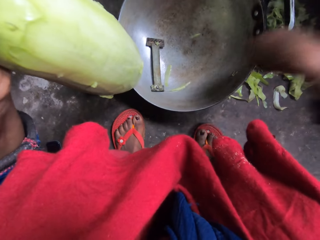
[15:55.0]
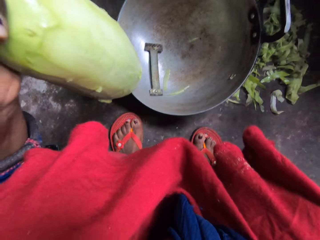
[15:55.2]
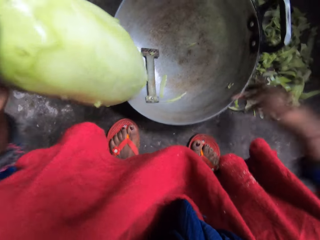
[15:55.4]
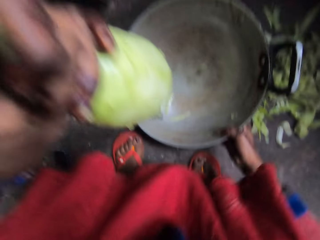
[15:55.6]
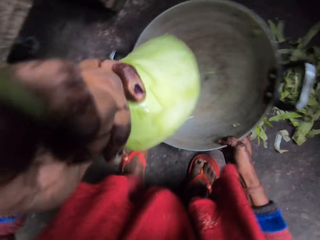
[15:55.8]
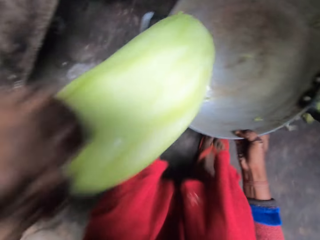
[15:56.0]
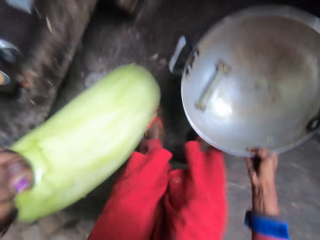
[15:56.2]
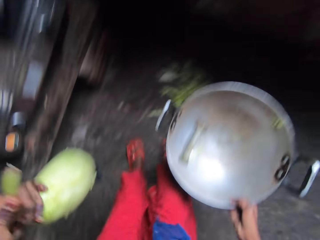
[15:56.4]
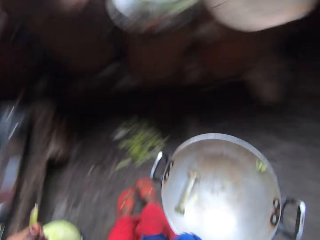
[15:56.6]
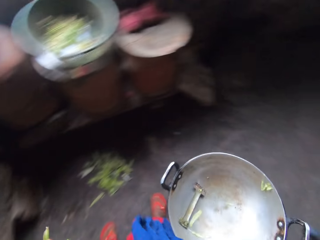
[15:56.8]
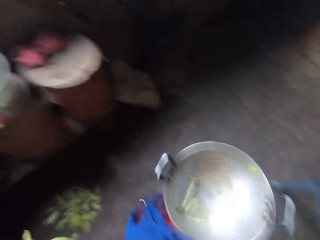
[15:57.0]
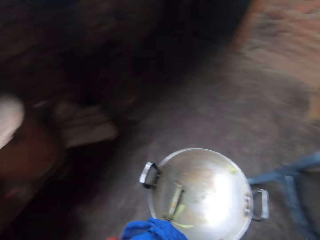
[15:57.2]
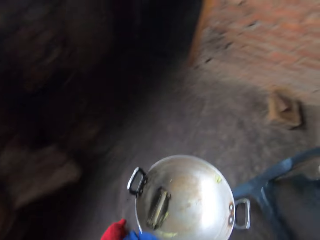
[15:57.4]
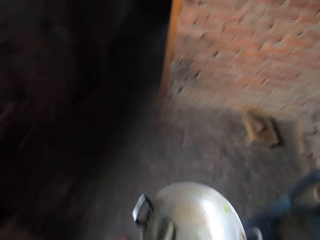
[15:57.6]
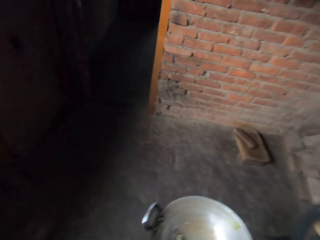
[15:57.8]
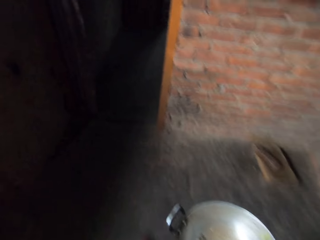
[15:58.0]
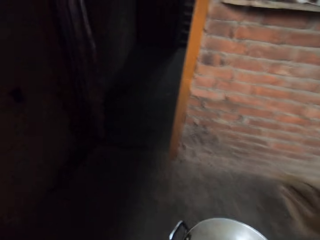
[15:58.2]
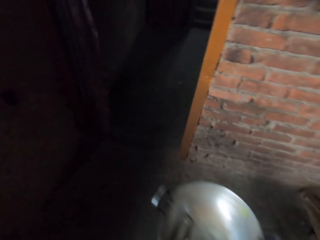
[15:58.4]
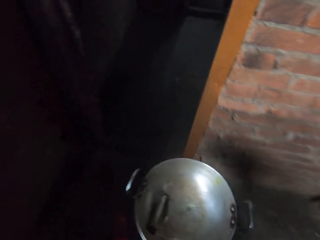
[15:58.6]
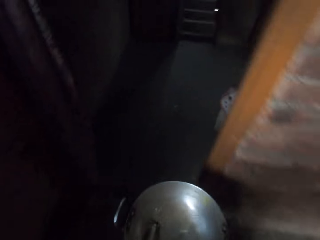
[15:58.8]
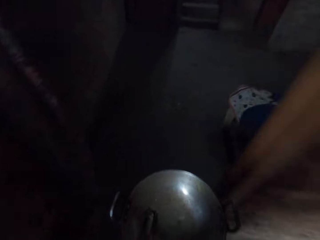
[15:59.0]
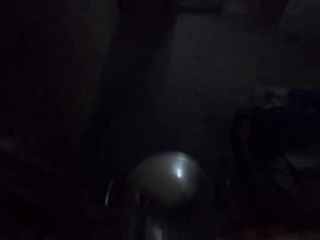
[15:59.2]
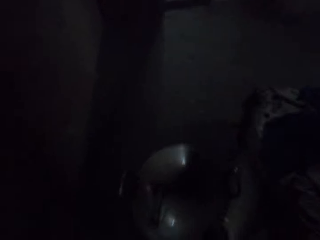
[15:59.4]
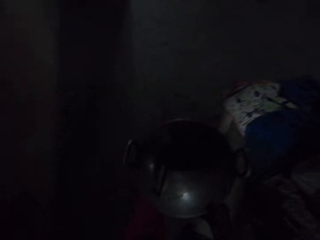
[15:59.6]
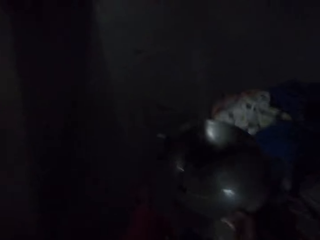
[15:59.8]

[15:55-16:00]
The camera wearer throws the cover pieces. They pick up the fry pan from the floor. They lift something. They stand beside the cooker. They walk to a tap or towards the door. They enter the room.

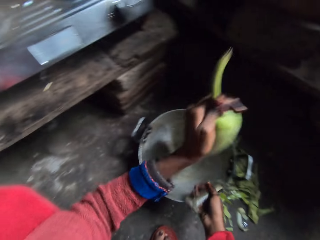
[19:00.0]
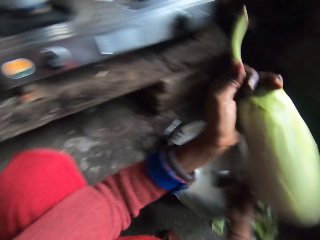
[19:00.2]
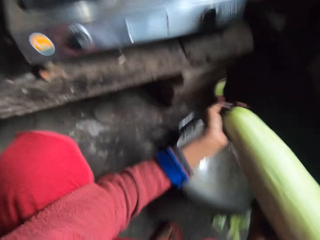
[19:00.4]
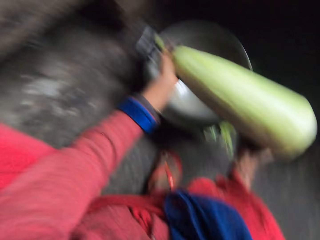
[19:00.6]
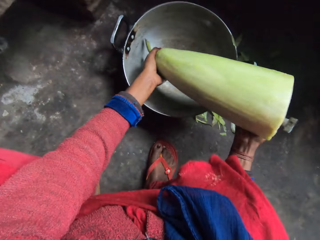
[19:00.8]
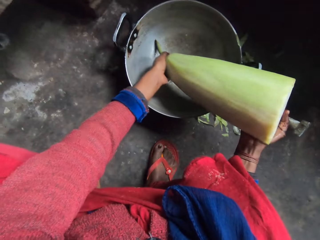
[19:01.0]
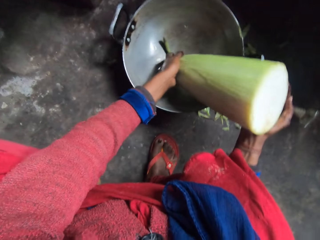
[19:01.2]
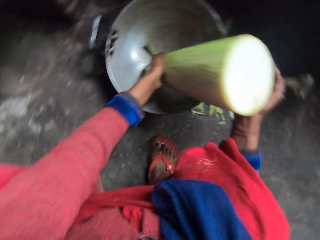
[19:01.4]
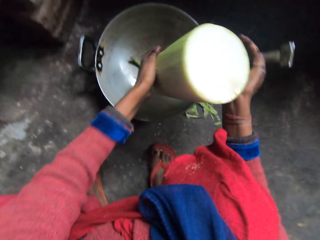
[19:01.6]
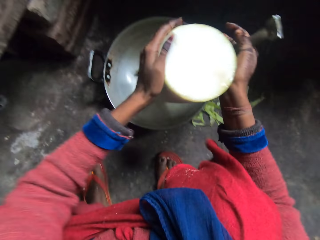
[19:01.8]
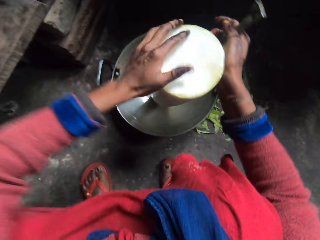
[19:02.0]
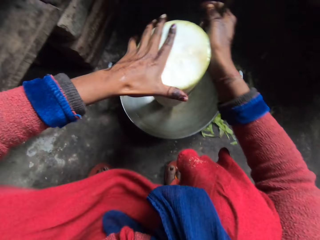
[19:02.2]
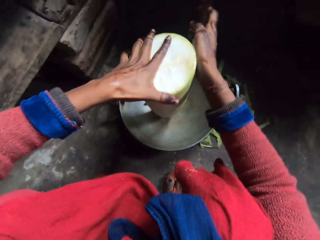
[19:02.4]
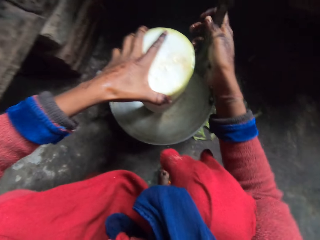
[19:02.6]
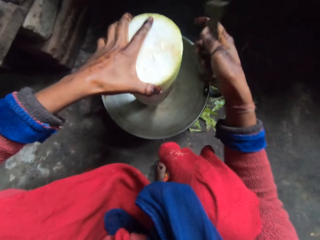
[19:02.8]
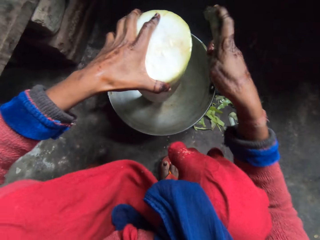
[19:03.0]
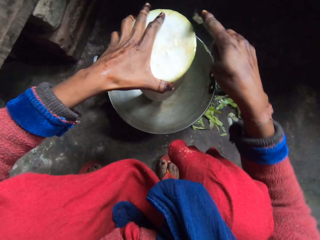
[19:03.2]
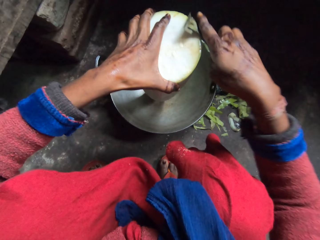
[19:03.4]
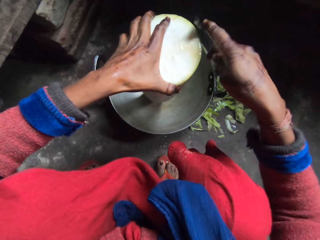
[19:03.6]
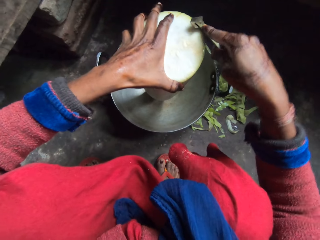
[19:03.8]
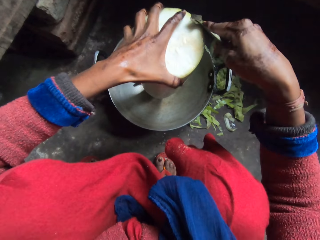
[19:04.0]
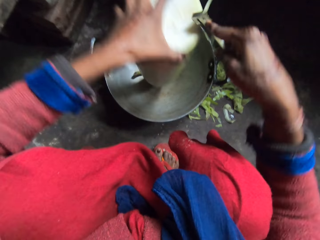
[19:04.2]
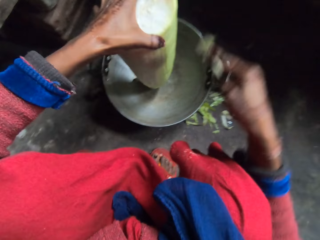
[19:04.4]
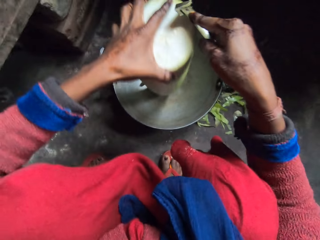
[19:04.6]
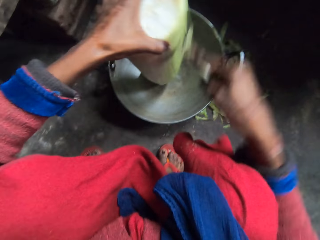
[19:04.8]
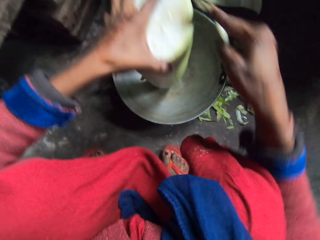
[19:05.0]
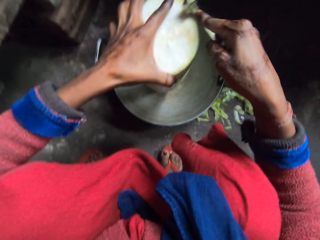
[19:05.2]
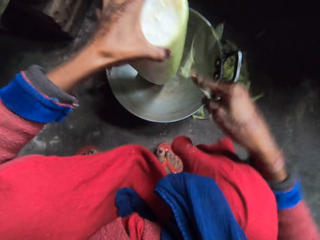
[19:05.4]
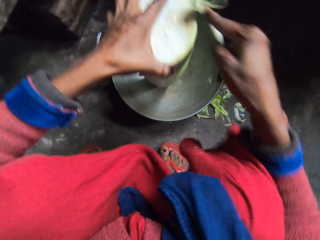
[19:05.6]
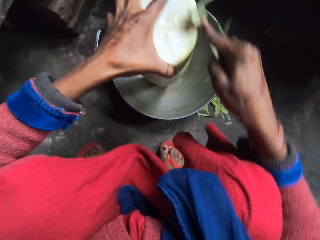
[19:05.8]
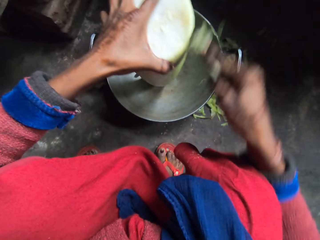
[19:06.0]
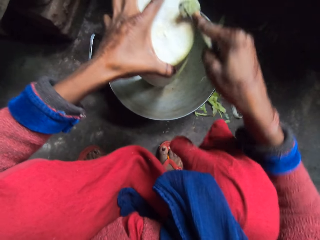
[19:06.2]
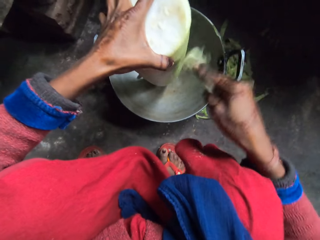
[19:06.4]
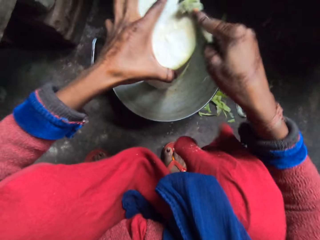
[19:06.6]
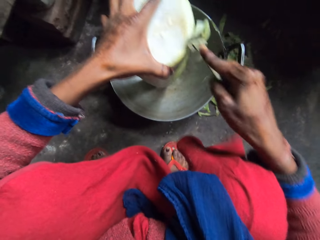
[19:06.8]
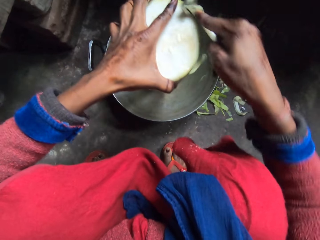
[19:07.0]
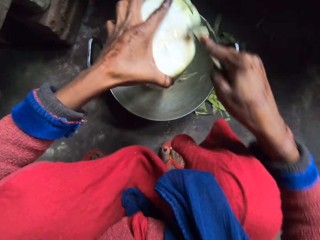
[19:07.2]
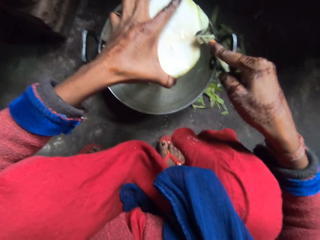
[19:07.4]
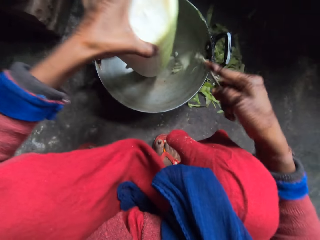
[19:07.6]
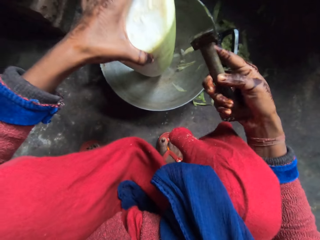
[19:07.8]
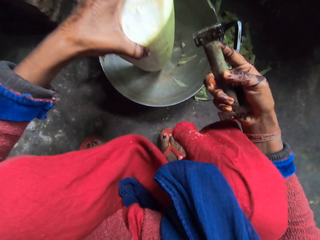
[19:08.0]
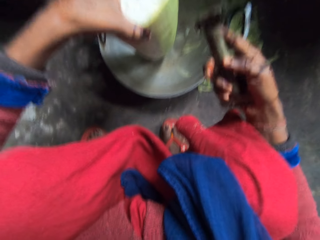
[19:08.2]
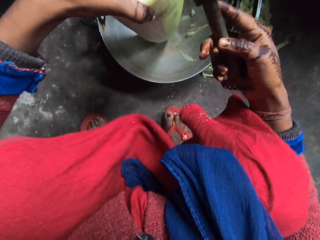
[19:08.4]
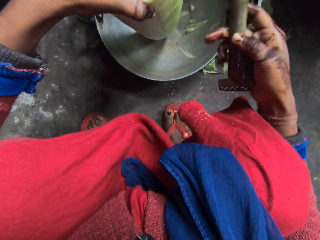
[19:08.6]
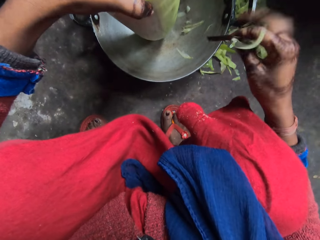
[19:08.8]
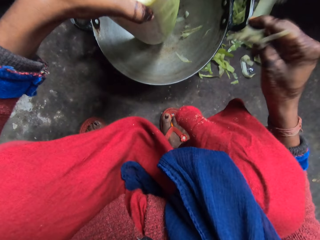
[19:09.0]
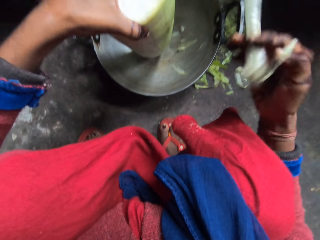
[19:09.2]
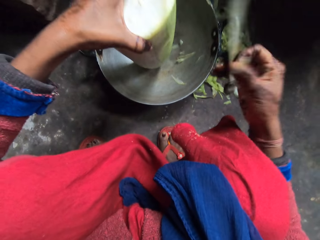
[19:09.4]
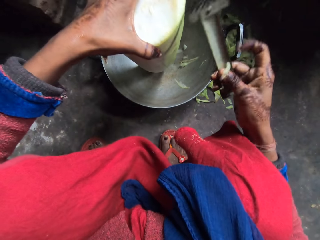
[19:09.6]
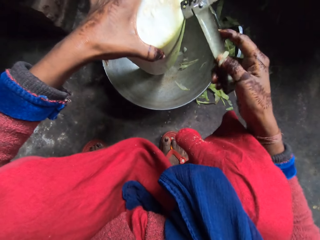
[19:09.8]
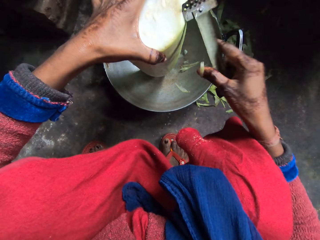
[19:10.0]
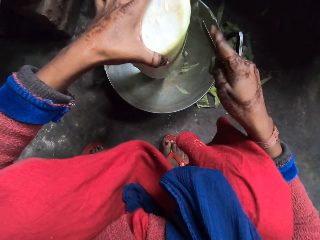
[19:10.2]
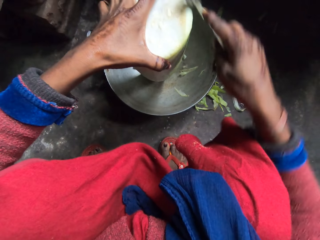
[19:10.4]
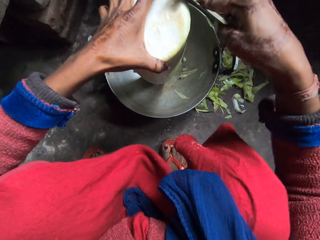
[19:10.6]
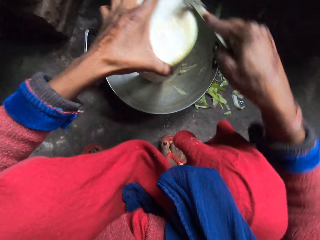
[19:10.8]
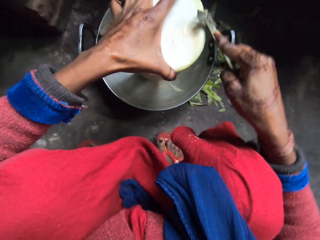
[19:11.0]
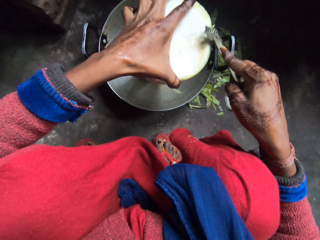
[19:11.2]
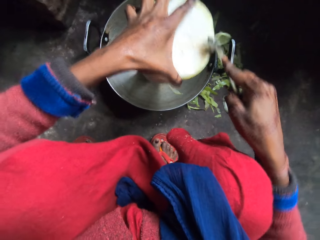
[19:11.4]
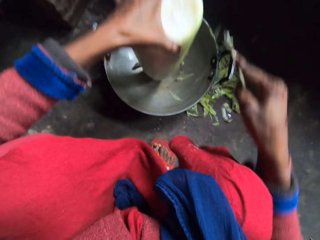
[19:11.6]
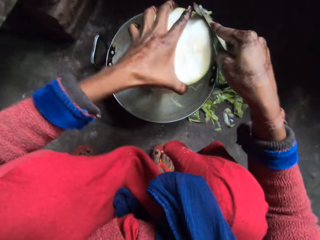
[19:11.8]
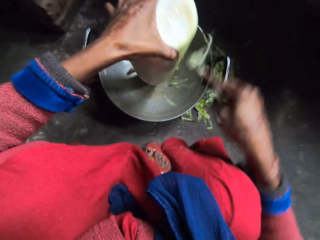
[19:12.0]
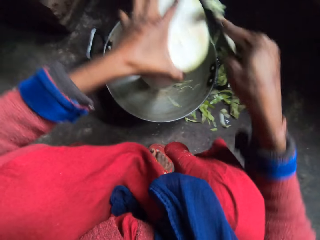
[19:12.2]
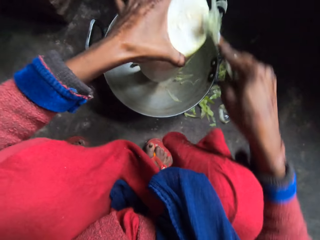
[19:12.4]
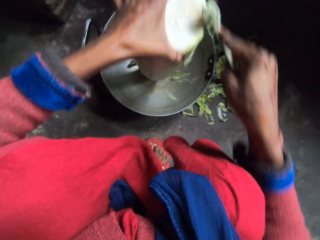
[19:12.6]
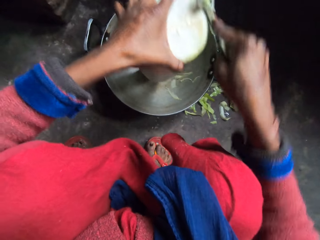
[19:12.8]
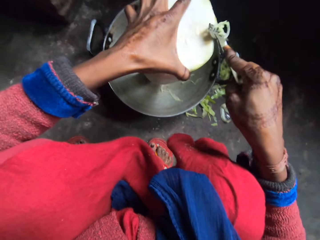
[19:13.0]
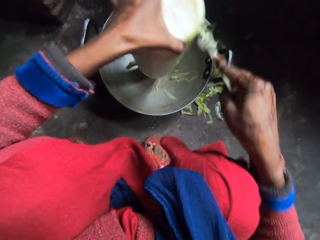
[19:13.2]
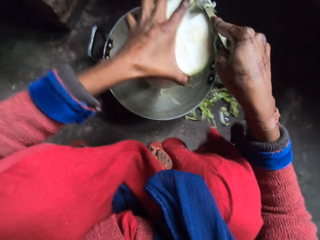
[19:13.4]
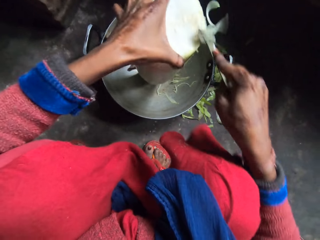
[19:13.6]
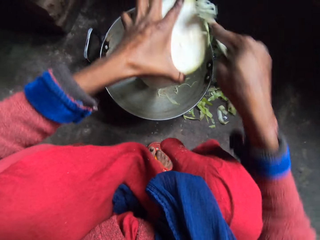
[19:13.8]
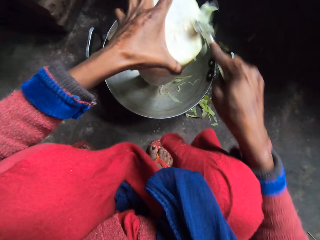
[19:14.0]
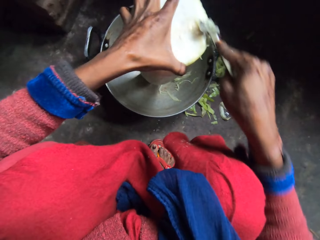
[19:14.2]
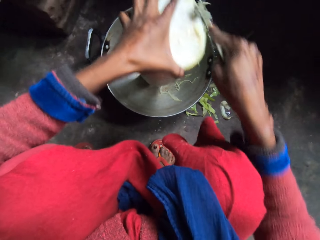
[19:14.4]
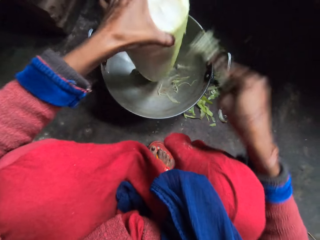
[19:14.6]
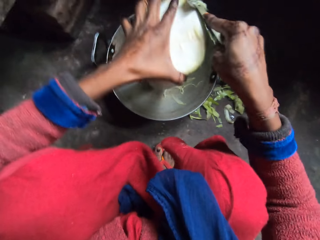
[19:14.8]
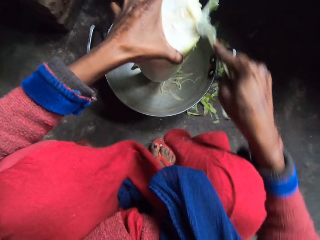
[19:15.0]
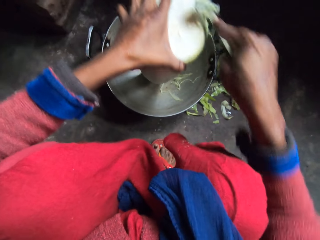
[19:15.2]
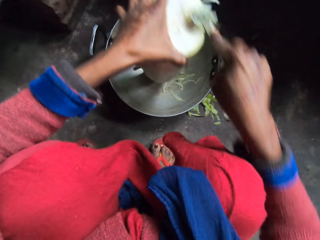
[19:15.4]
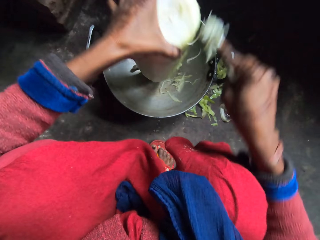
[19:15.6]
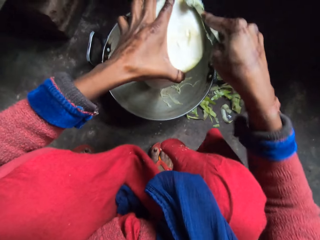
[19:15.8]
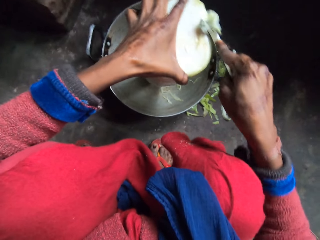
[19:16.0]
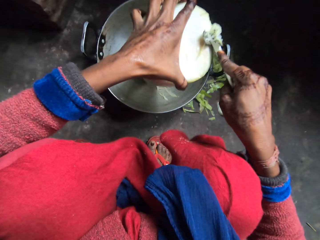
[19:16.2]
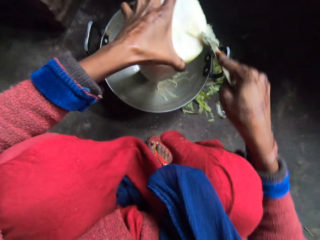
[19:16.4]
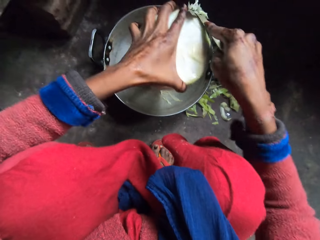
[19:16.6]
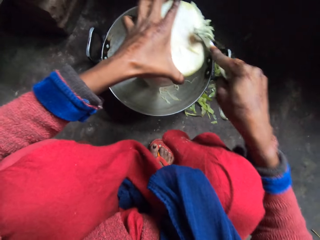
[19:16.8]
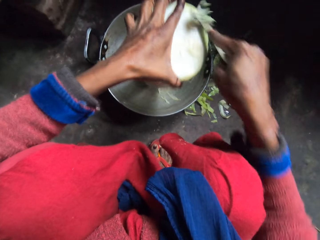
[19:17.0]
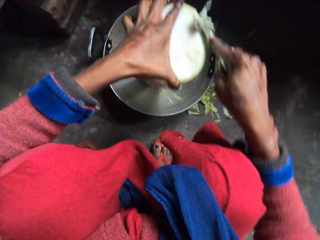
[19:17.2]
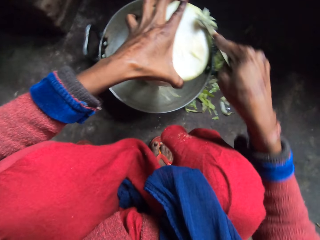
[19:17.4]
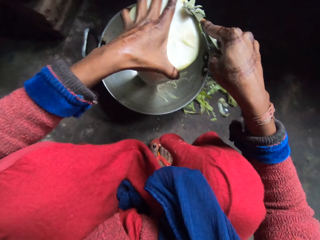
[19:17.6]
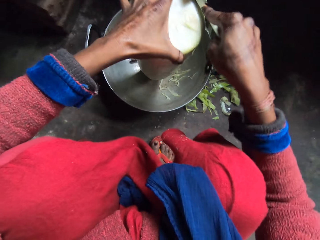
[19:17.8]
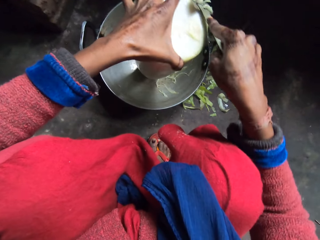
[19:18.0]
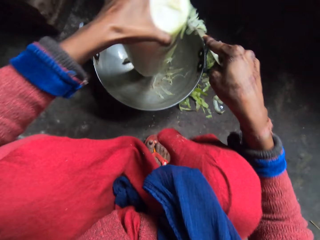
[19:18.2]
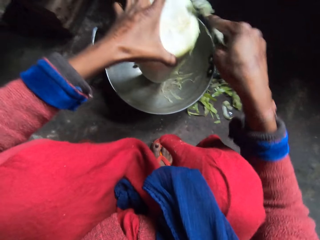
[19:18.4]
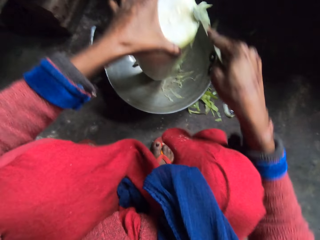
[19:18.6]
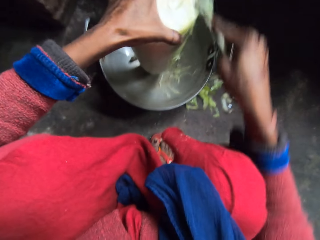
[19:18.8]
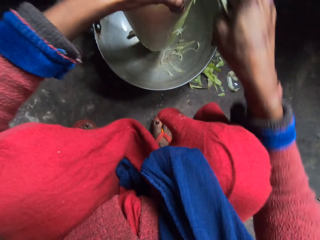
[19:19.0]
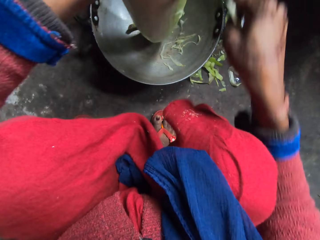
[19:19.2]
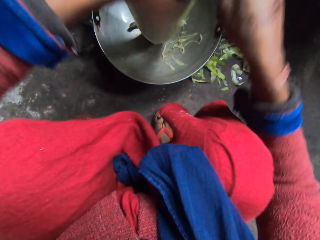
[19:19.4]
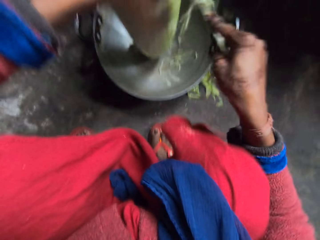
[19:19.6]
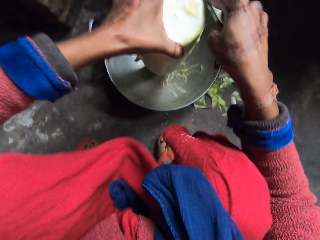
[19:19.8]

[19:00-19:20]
The camera wearer turns something. She peels the bottle gourd with the hand peeler in her right hand. She grates something. She flips the hand peeler in her right hand. She pauses. She grates something. She peels the bottle gourd with the hand peeler in her right hand.
